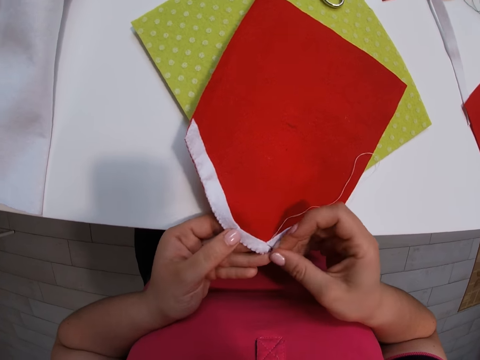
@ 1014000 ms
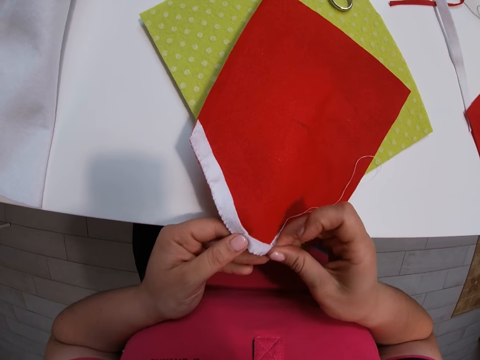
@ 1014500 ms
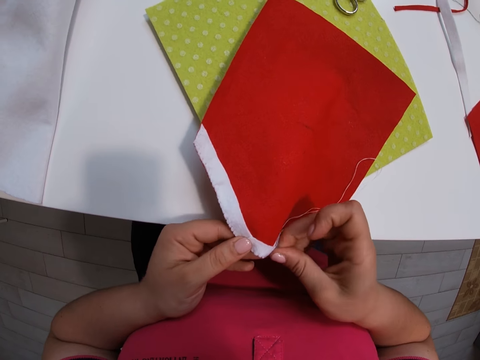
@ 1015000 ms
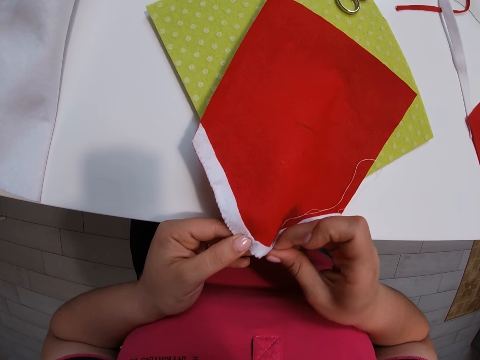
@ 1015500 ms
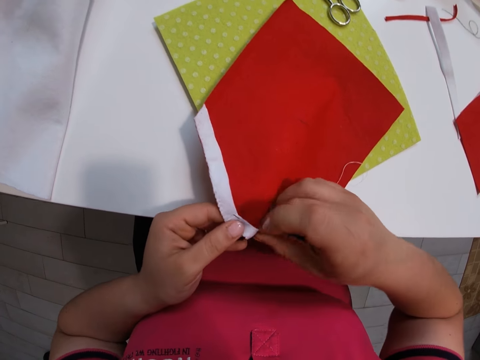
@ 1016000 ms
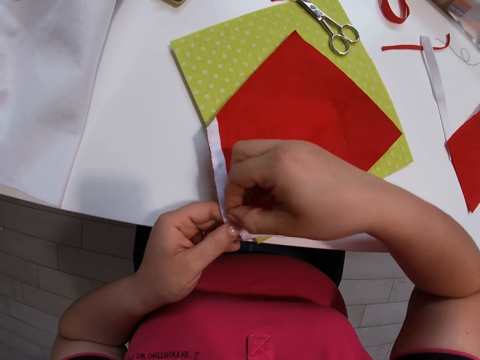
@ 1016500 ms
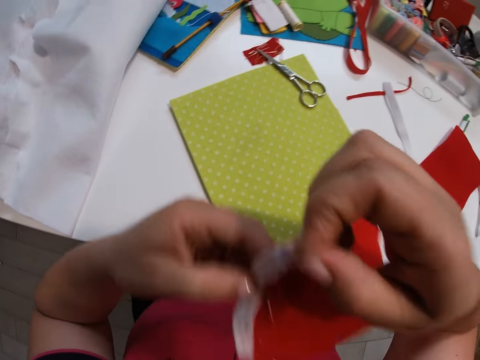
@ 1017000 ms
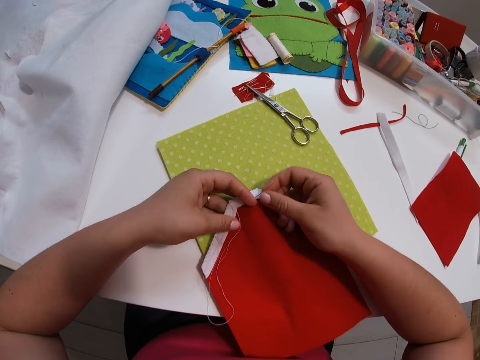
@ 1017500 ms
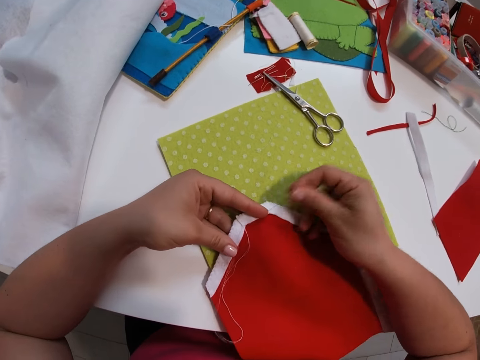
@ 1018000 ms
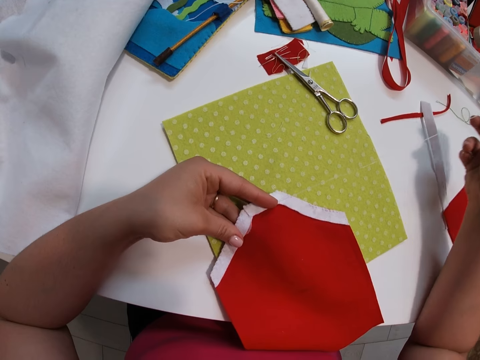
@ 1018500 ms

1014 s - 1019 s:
The camera wearer sews the material on the decoration. She moves her thumb backwards. She sews the material on the decoration. She turns the red fabric around with her left hand. She raises up the decoration. She places the decoration on the table.

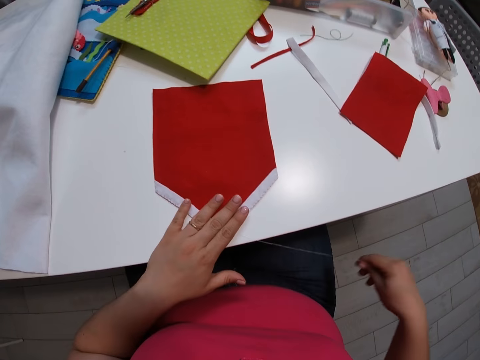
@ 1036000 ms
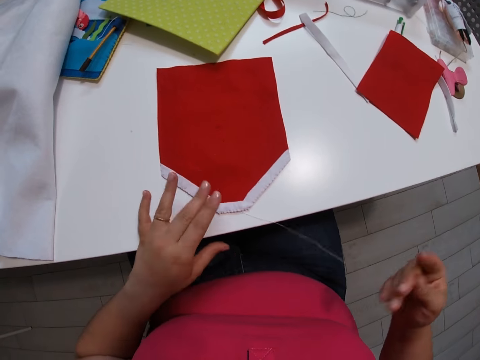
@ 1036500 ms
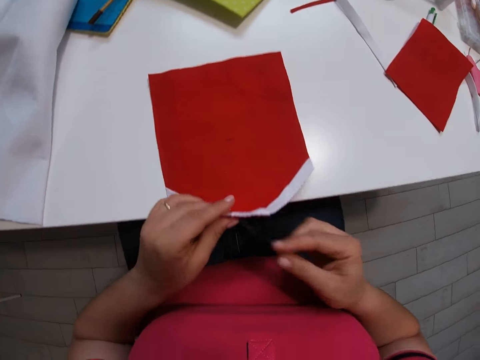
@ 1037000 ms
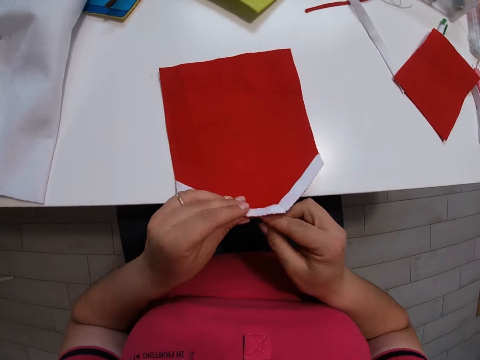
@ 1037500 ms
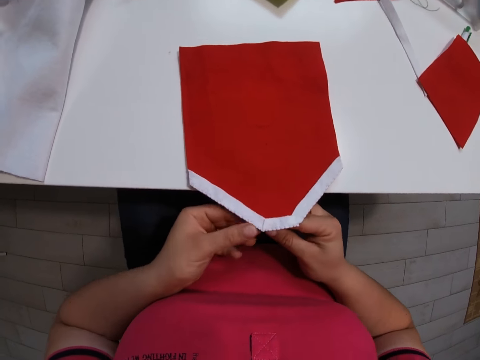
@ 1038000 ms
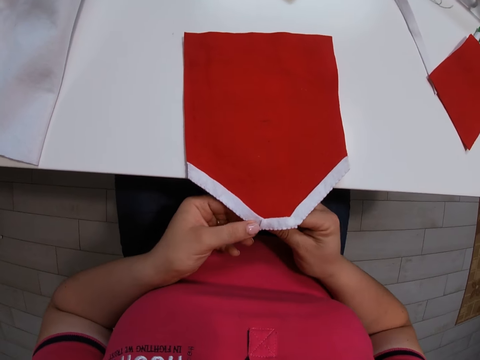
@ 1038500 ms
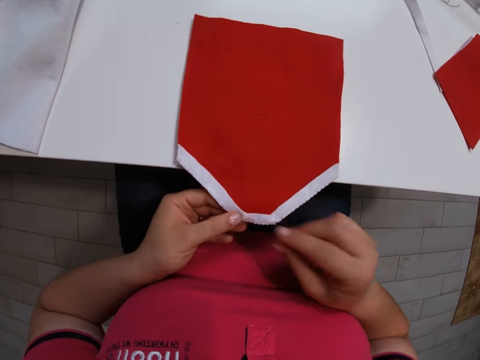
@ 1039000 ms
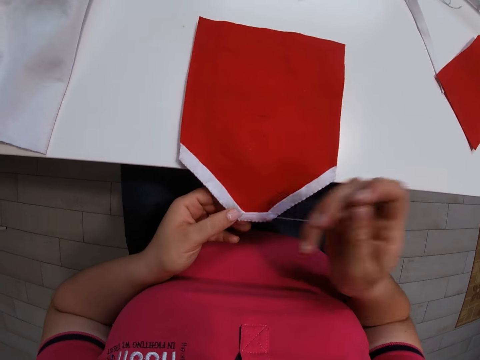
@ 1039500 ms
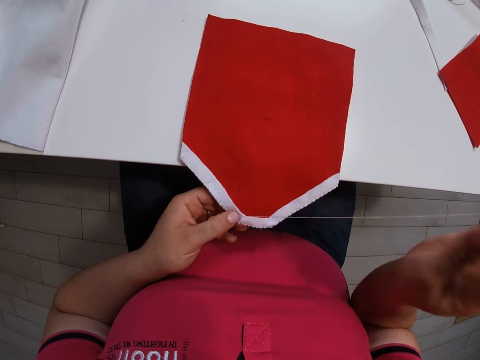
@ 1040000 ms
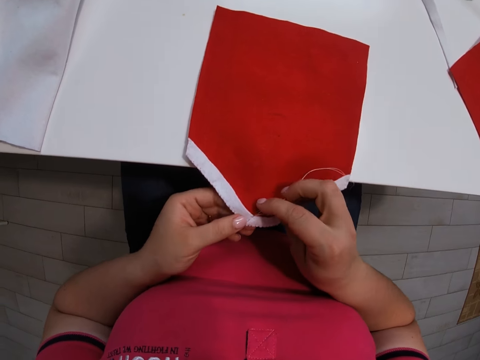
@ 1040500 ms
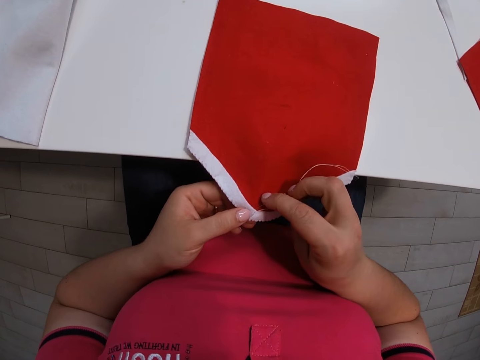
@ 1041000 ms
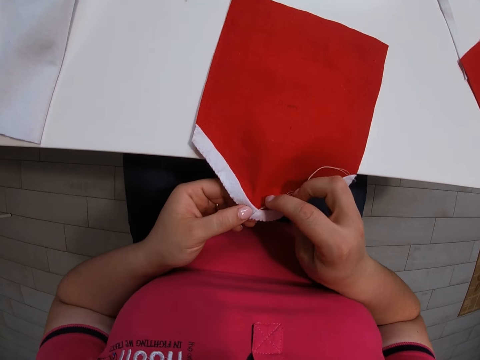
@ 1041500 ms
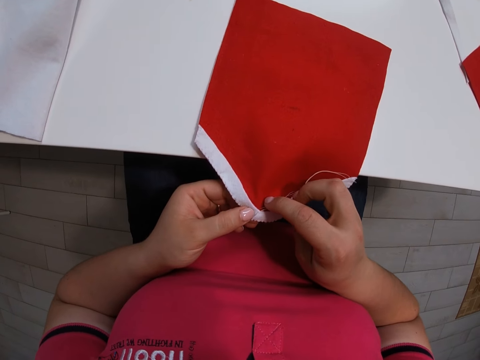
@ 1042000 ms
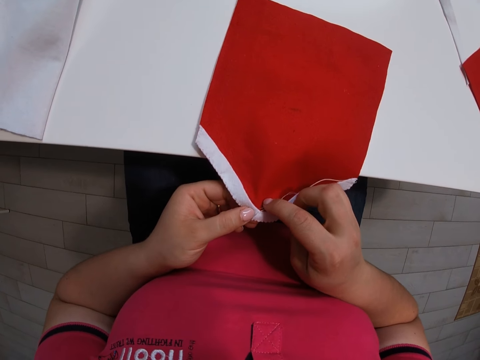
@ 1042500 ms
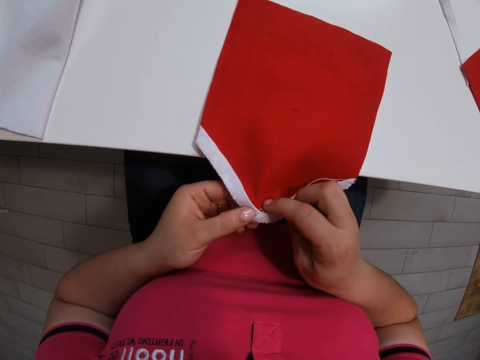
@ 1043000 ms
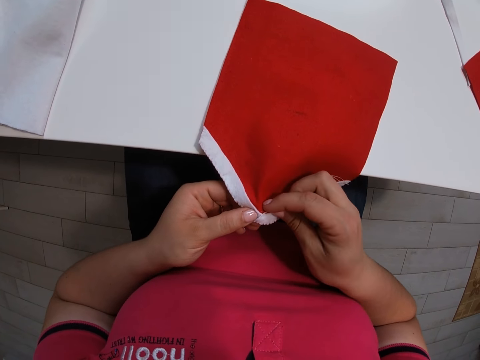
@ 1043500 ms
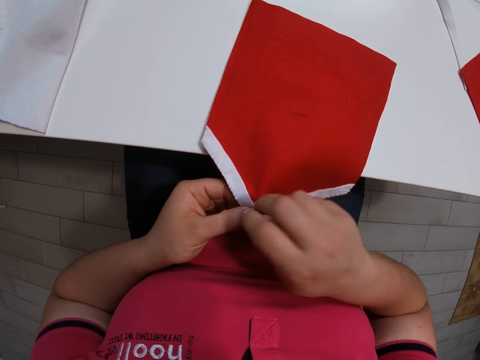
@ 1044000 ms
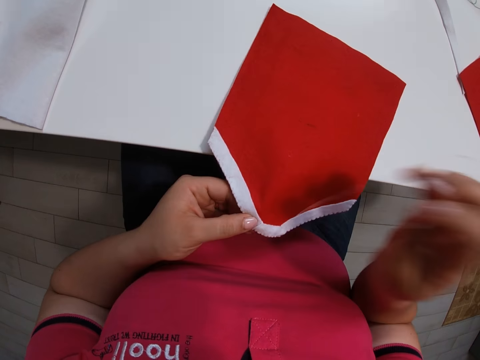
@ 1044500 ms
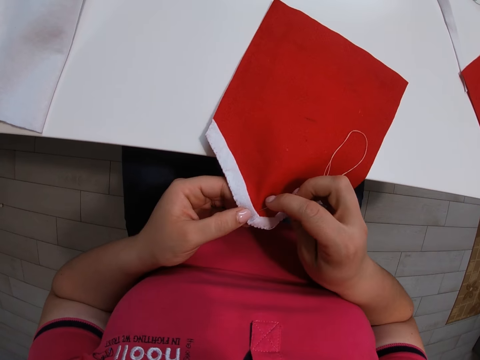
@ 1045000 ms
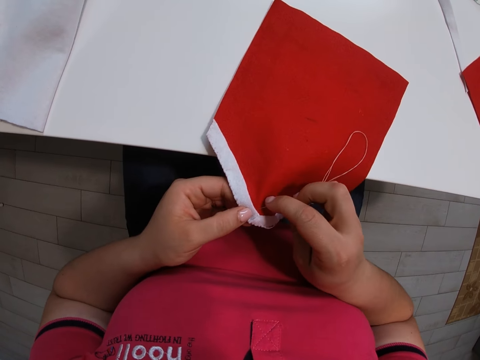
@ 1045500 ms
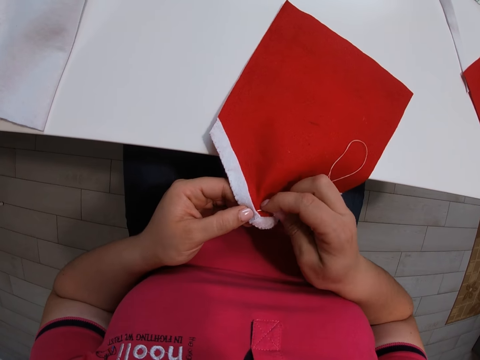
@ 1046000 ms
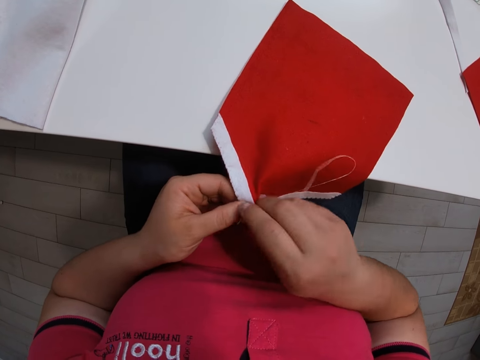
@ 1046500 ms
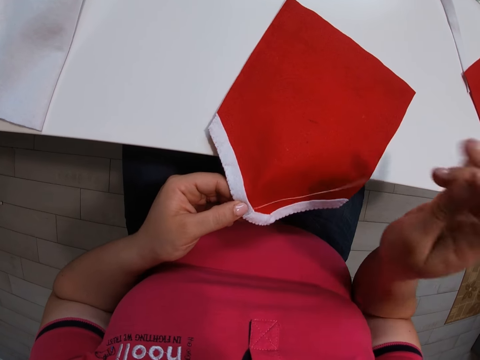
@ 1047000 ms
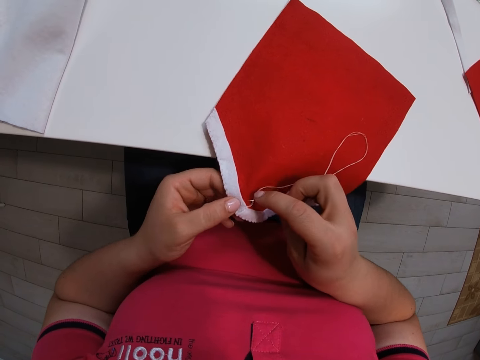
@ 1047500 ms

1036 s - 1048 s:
The camera wearer picks up the needle from her lap. She holds the decoration with her hand. She holds the thread with her hand. She lets go of the decoration. She pulls the decoration towards her. She continues sewing the fabrics together with the needle. She lets go of the decoration. She turns her hand. She holds the decoration with her fingers.

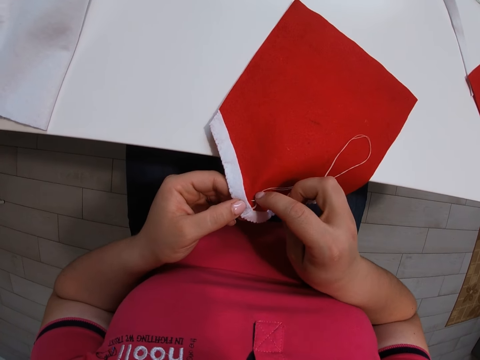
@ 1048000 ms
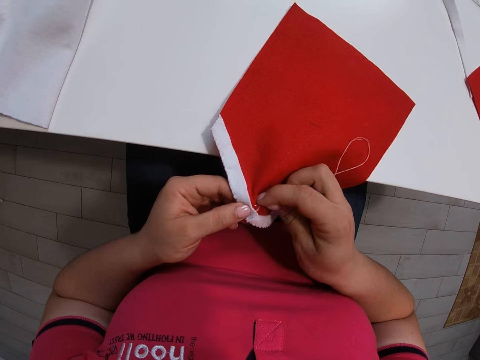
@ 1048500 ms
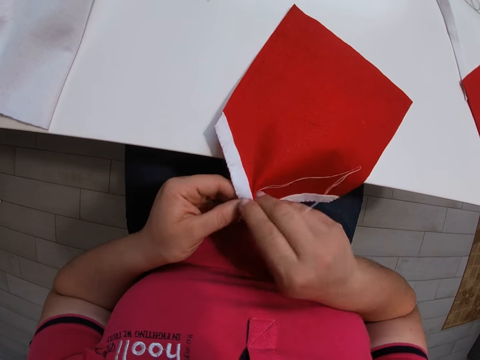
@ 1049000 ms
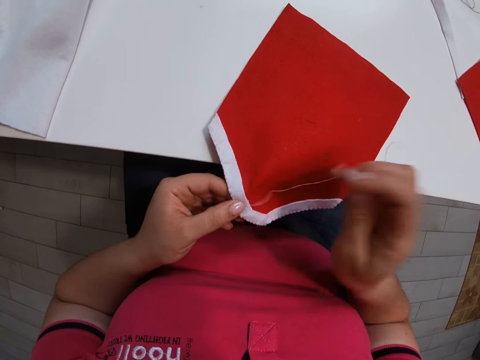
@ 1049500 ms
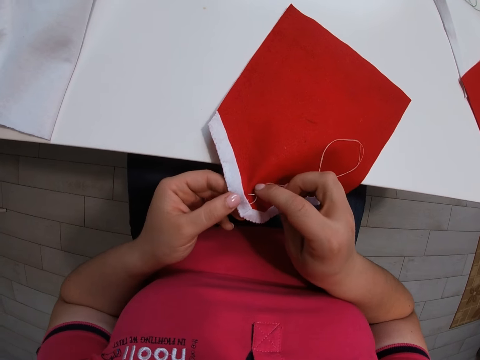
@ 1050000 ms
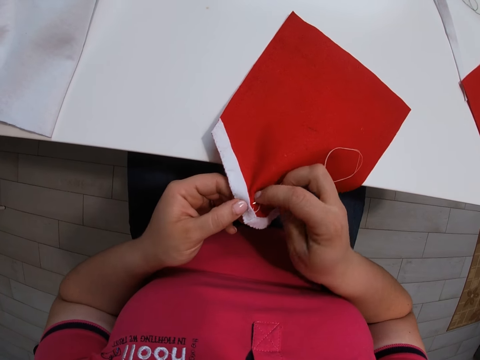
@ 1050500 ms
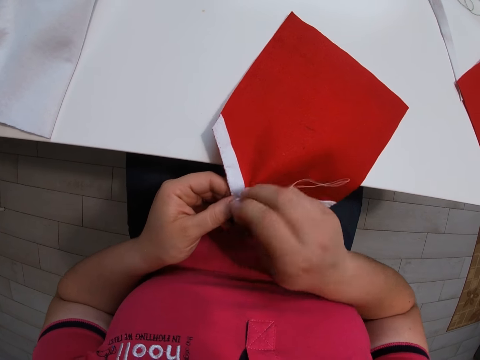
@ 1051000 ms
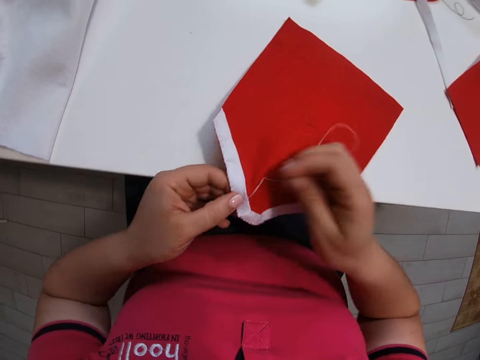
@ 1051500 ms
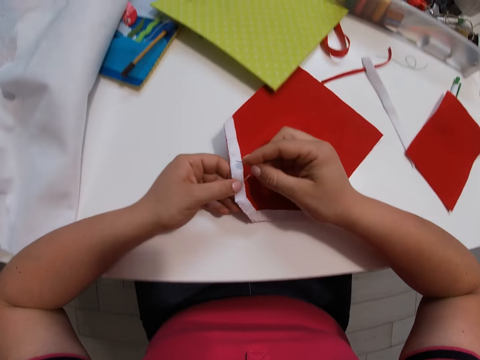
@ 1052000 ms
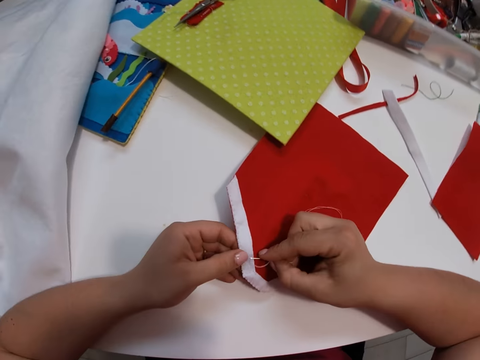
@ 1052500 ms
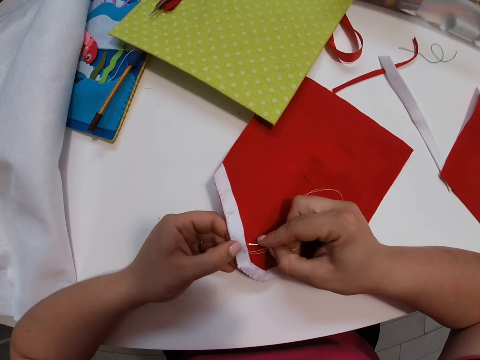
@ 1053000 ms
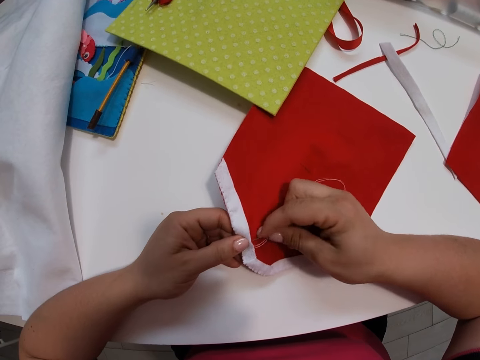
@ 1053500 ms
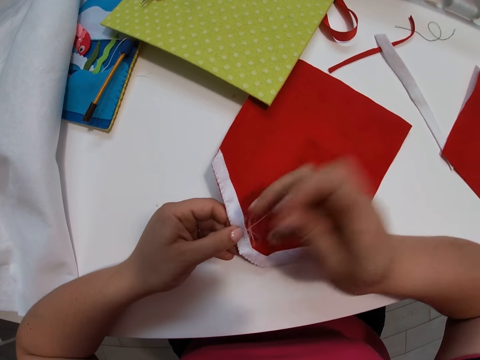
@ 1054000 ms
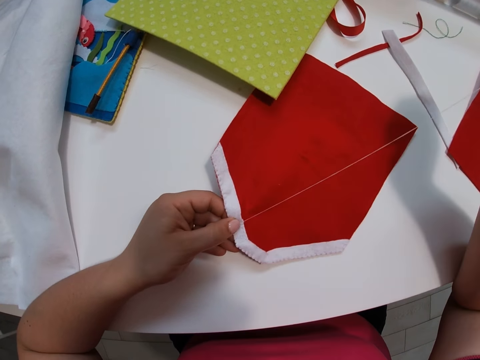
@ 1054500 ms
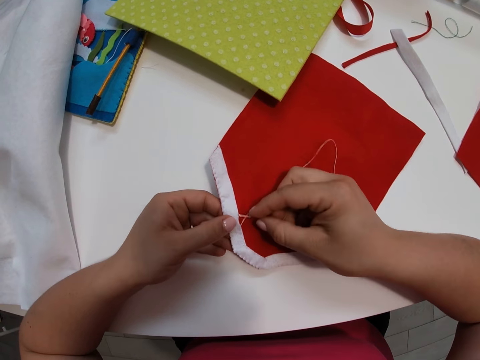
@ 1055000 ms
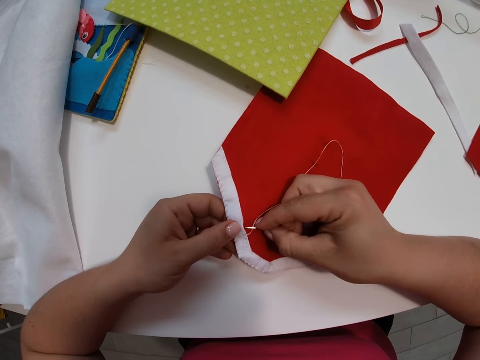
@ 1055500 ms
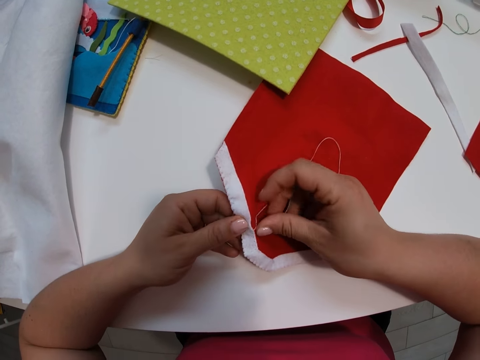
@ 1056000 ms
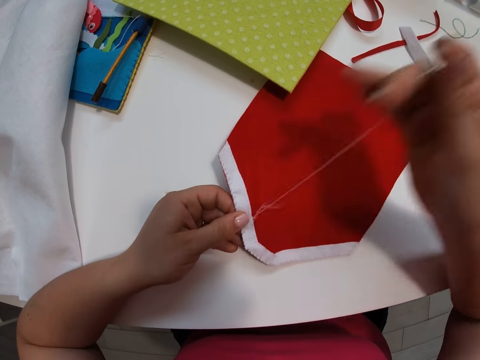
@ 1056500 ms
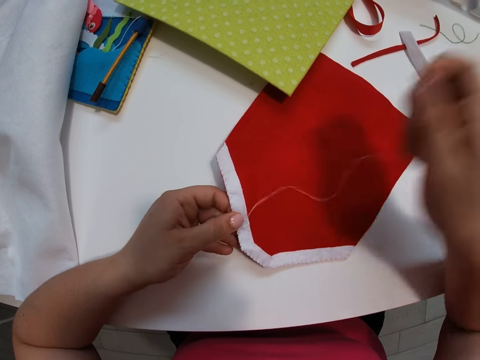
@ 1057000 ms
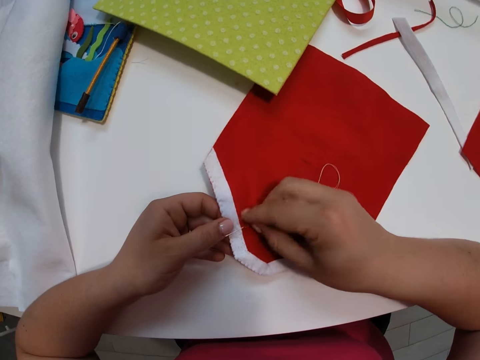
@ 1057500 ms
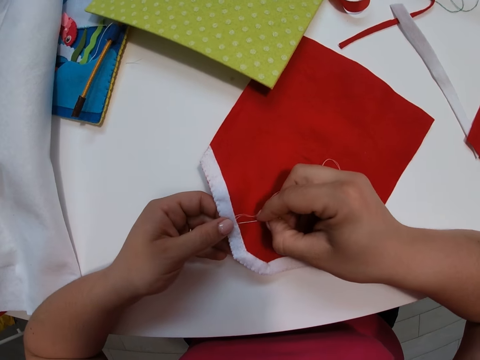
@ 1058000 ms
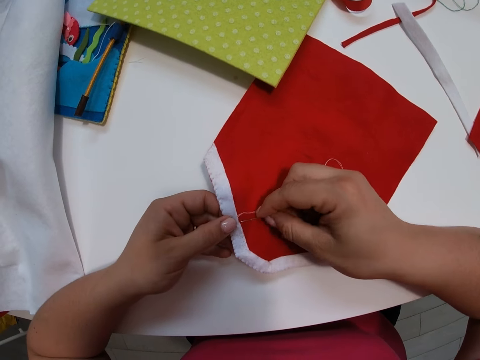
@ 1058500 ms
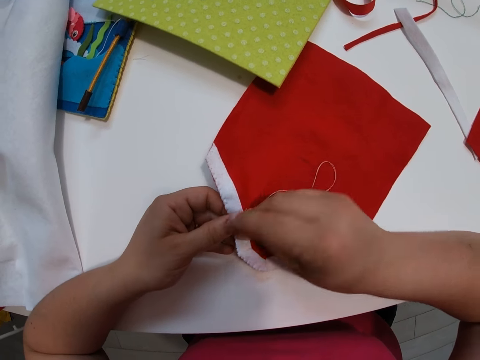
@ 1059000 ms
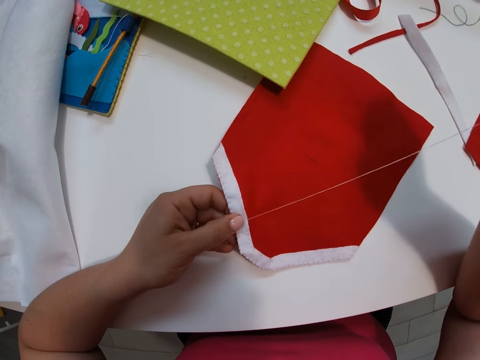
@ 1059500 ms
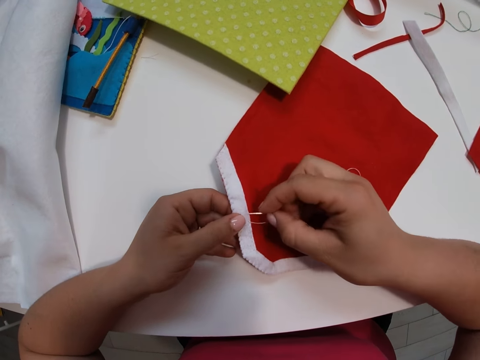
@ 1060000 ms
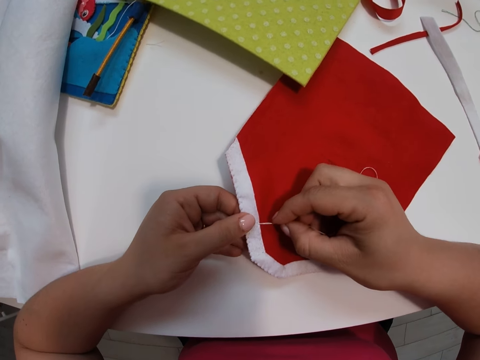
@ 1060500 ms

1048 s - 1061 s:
The camera wearer moves the red fabric to another position. They continue sewing the fabrics together with the needle.
